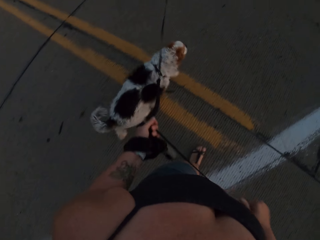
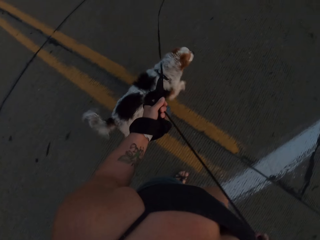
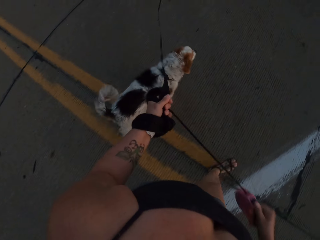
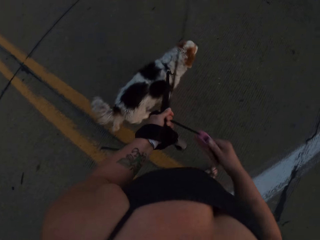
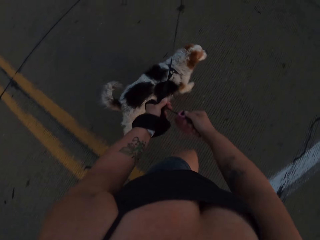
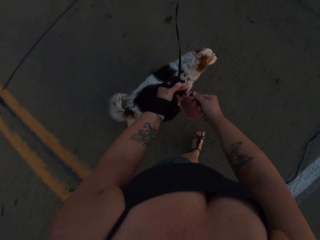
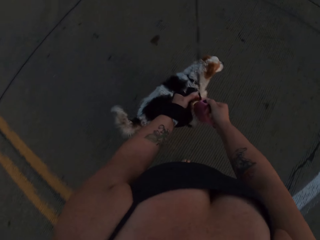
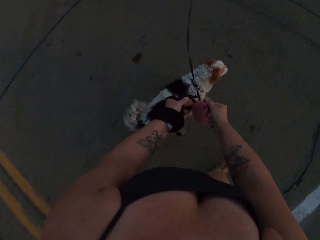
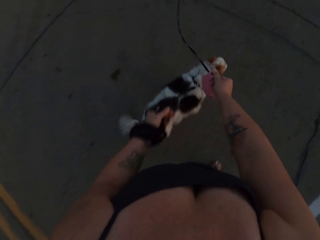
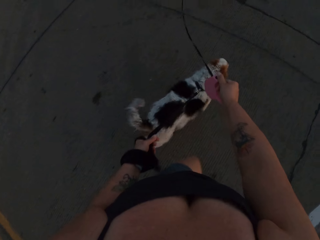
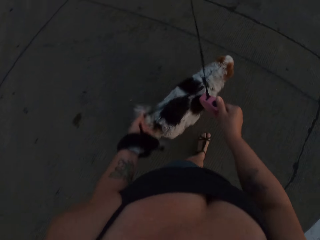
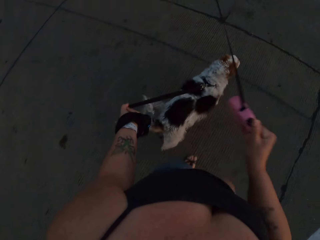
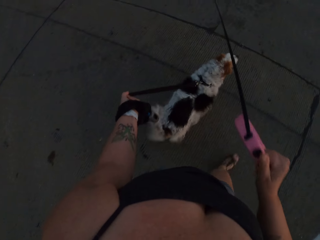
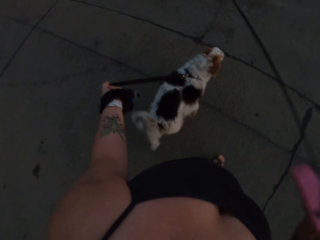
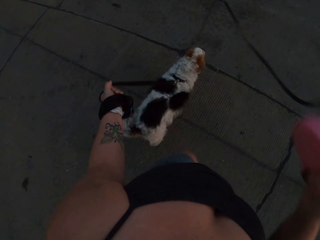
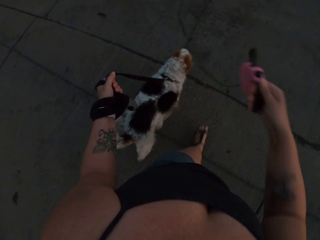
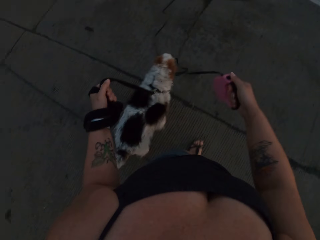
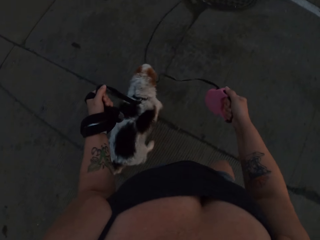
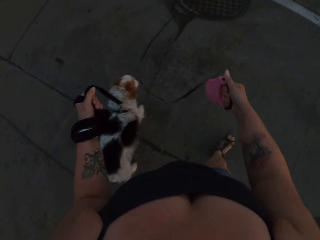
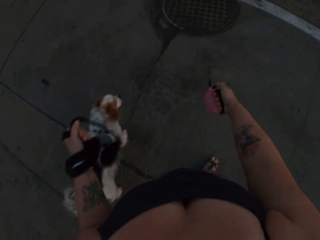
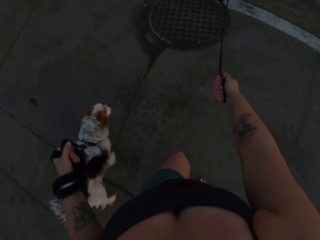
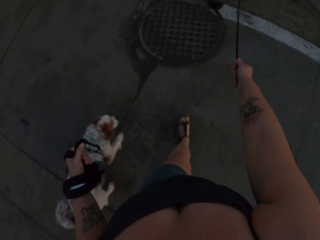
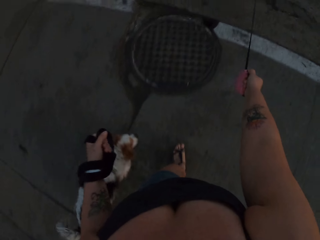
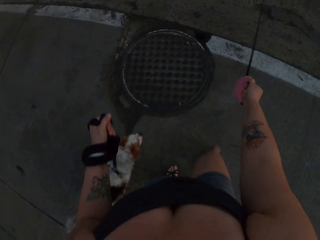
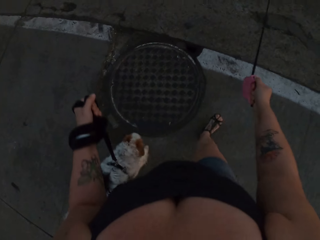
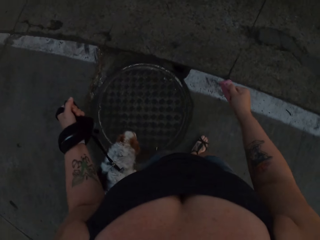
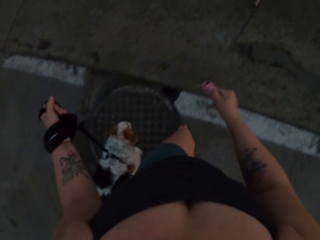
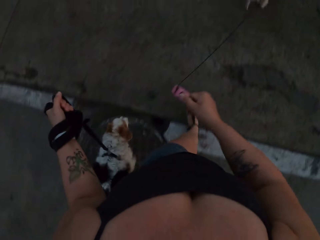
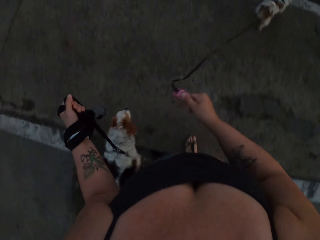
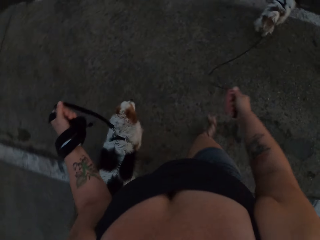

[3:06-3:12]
The camera wearer pulls the dog leash.

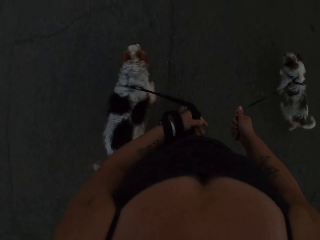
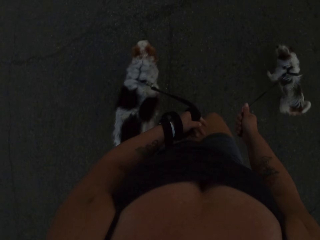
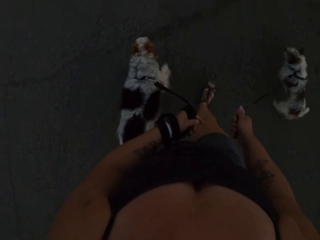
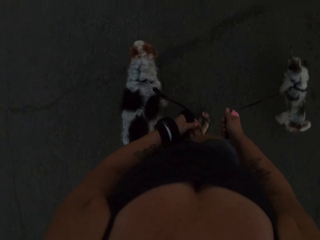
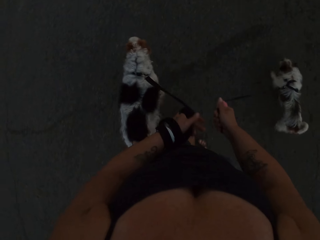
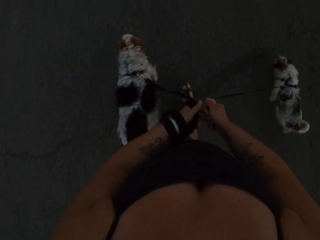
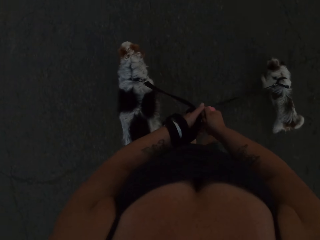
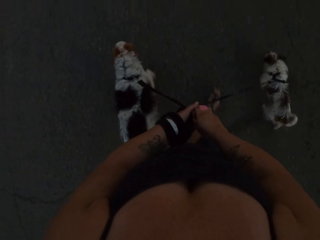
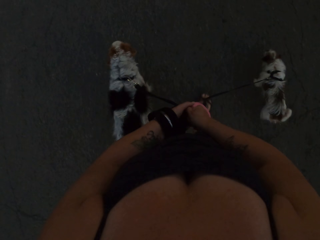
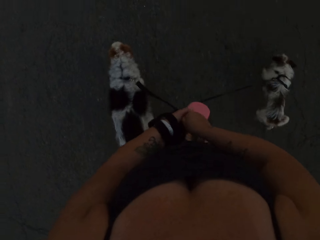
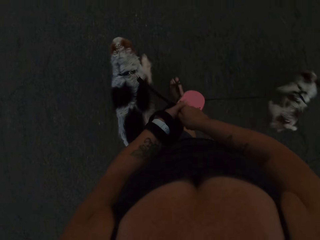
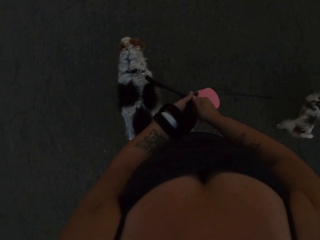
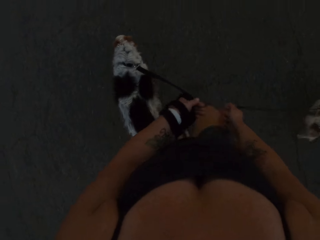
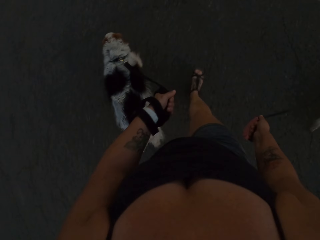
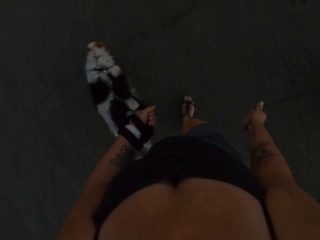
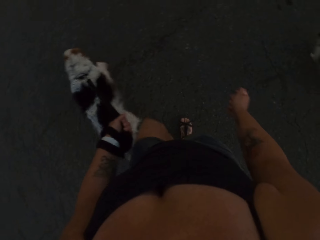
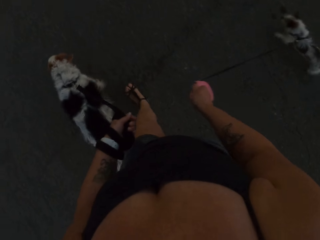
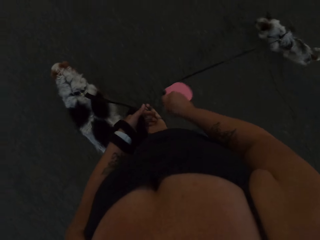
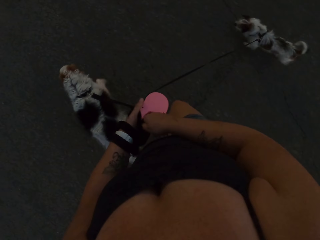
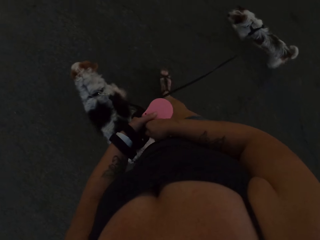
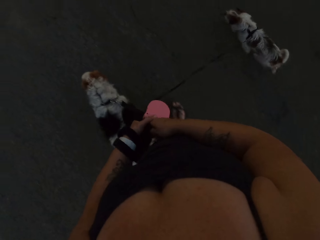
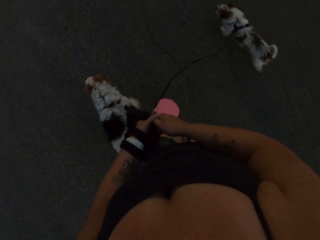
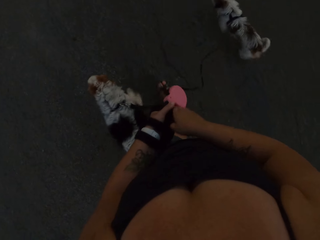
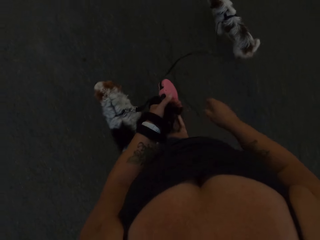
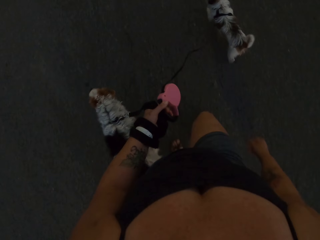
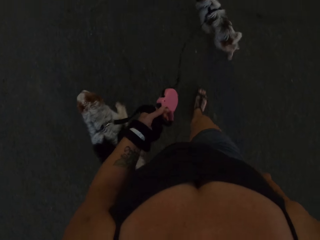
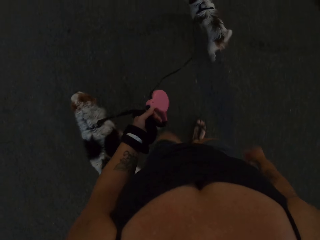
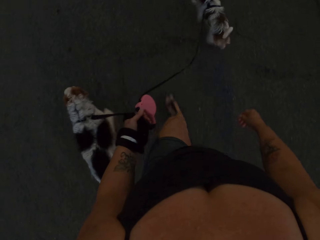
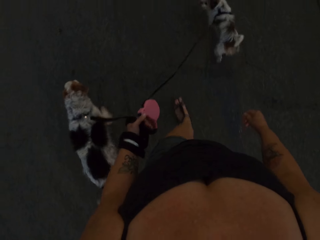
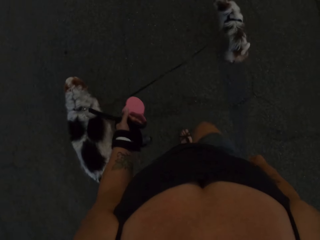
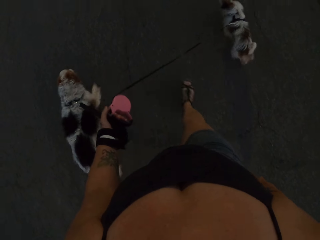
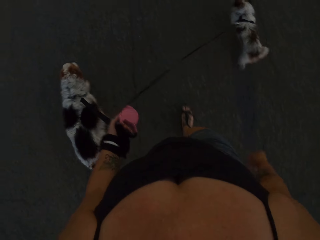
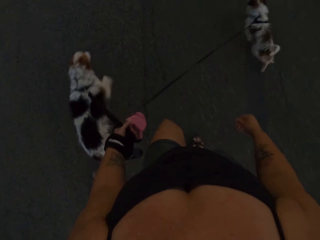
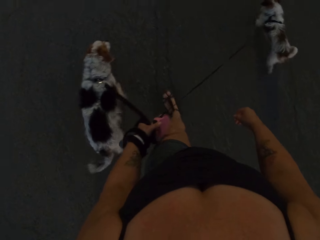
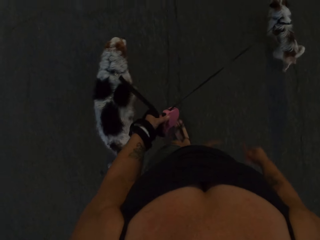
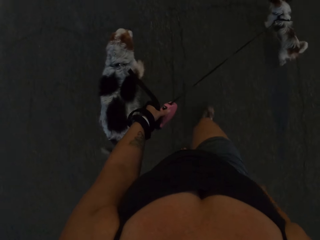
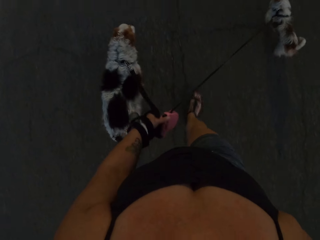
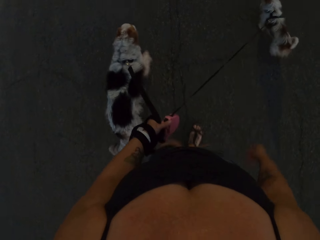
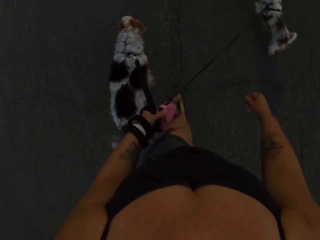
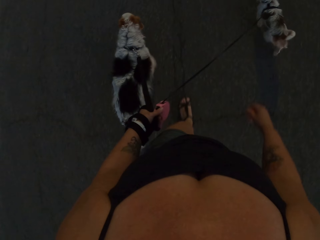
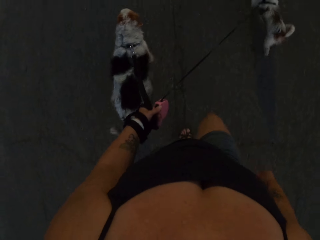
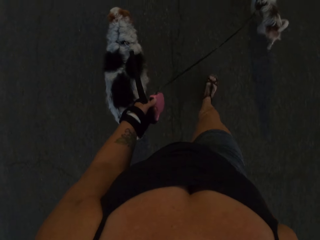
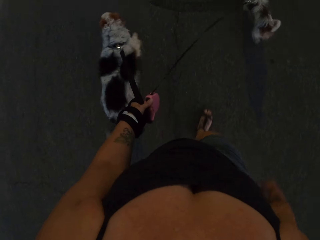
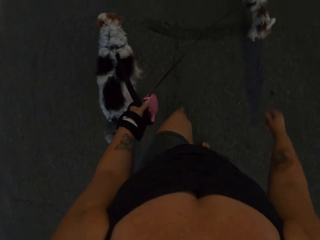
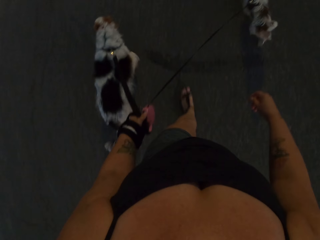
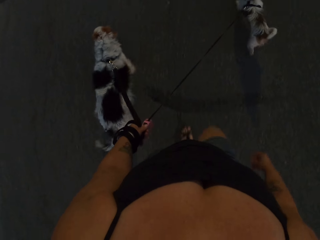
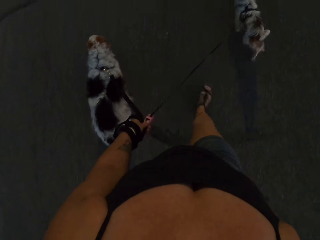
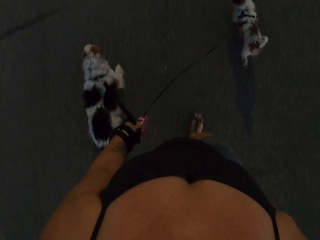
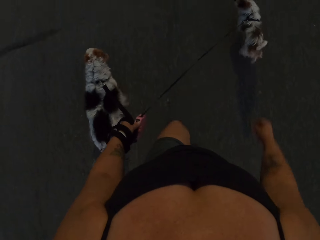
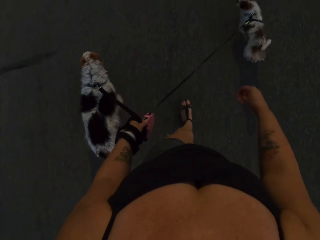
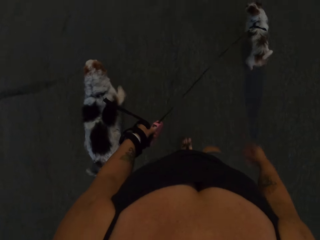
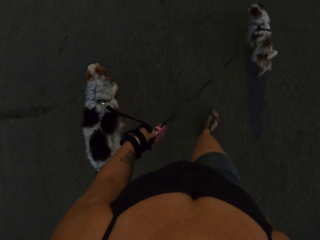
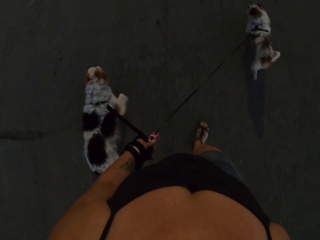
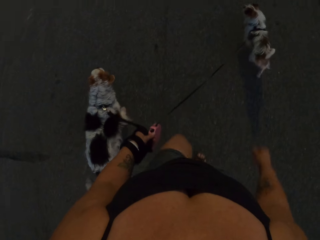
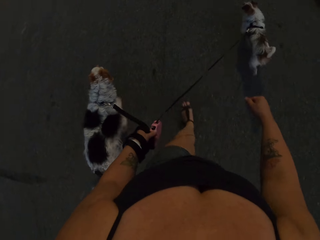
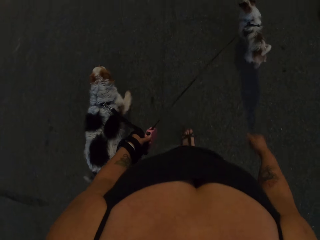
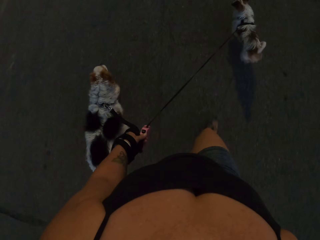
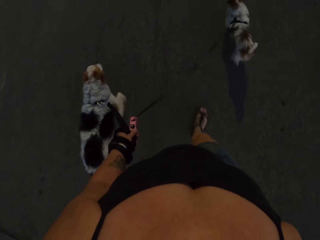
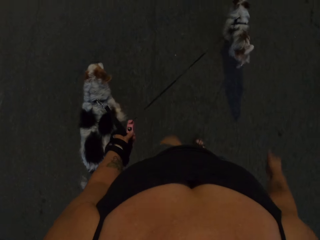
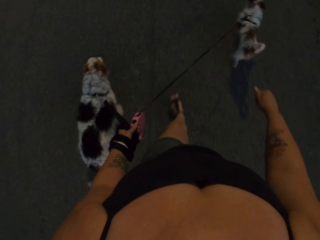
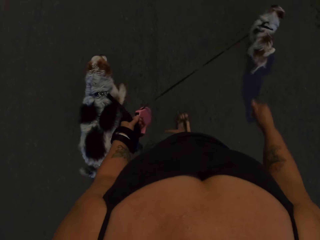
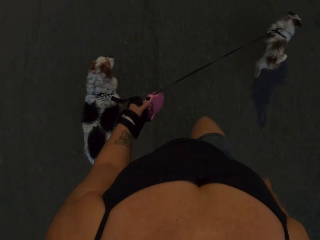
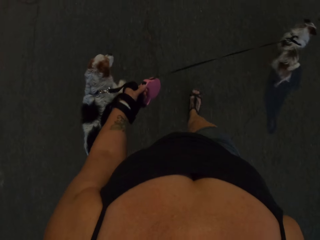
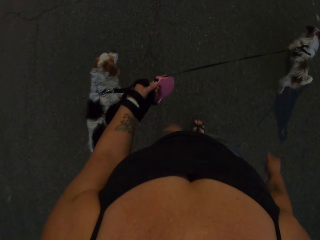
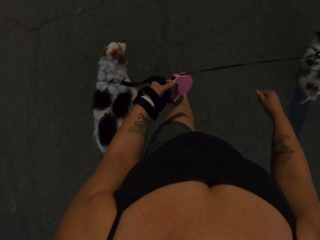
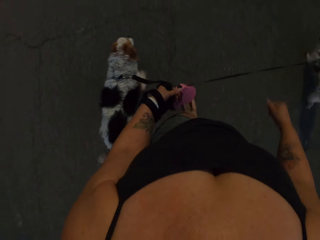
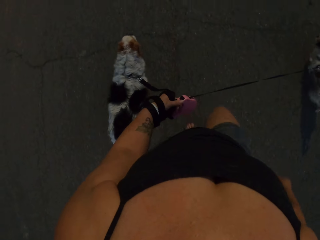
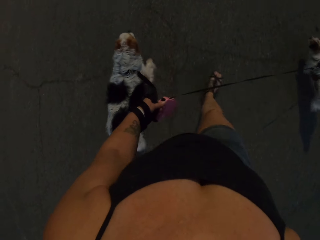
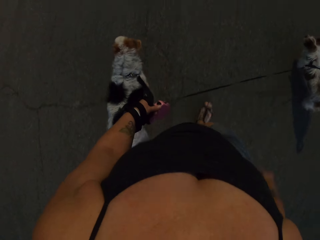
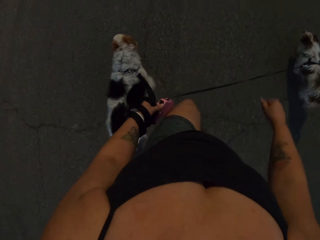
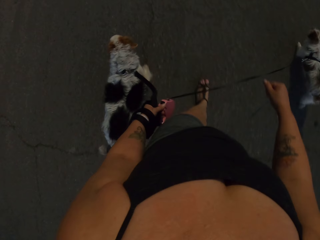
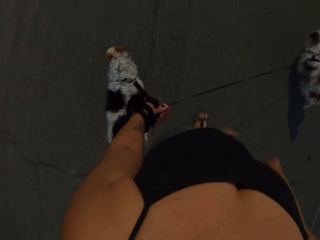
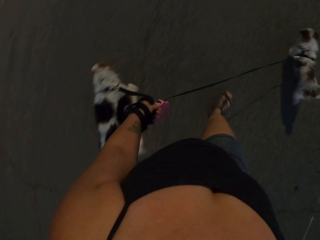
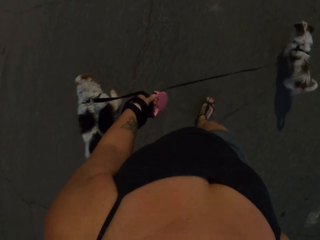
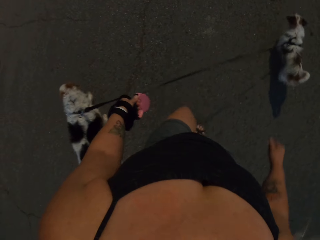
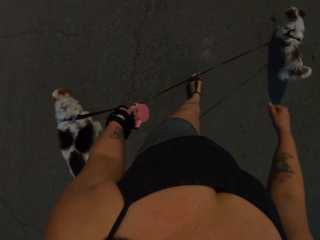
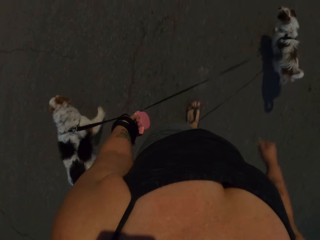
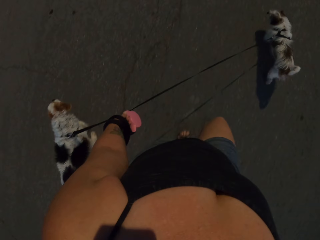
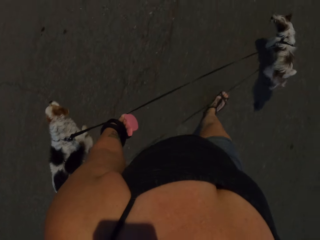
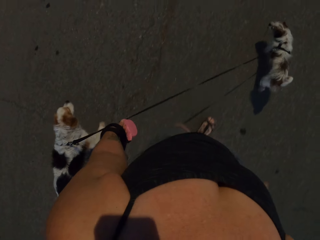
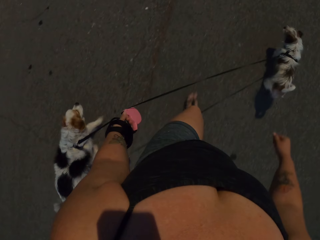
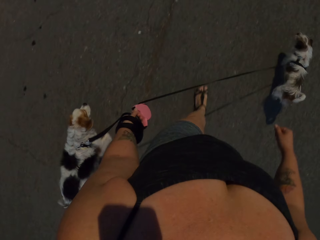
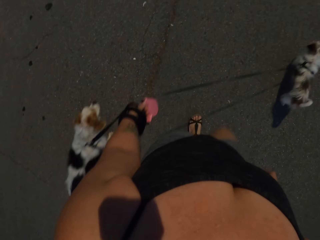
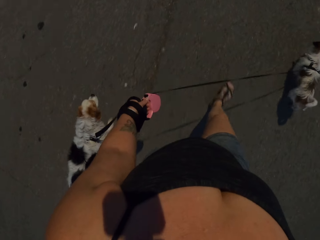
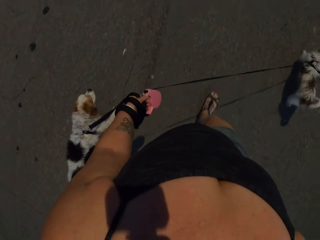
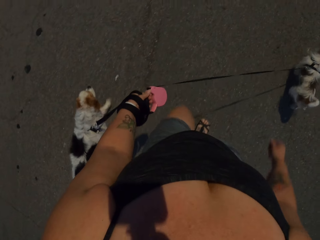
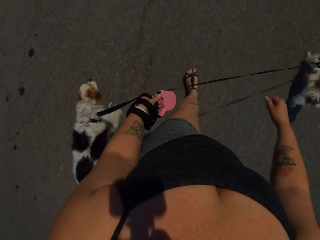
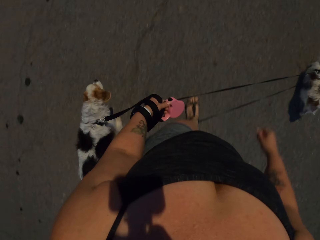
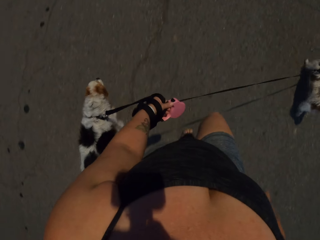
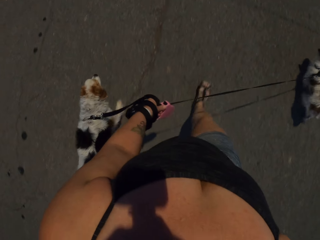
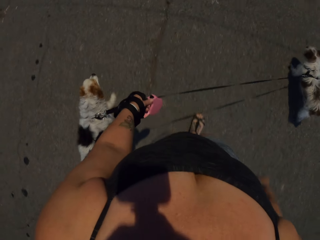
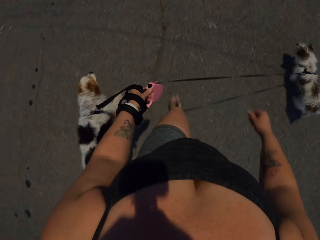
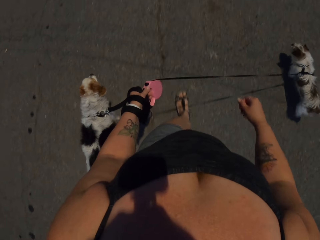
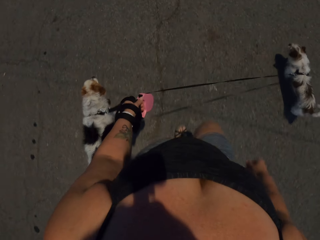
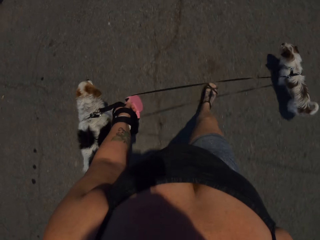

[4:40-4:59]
The camera wearer holds the dog leashes together. She takes the dog leash with her left hand. She walks holding the dogs with one hand.
